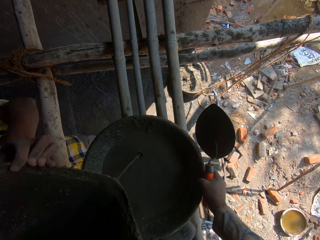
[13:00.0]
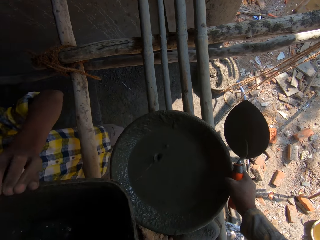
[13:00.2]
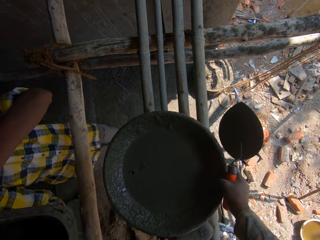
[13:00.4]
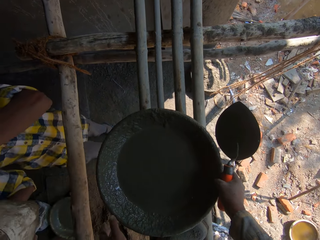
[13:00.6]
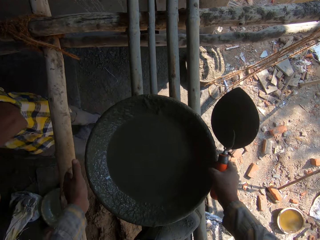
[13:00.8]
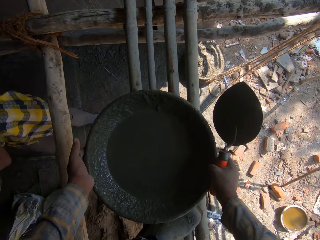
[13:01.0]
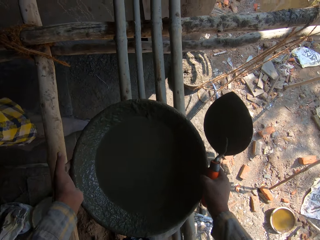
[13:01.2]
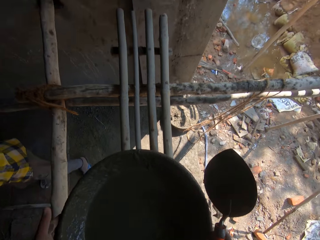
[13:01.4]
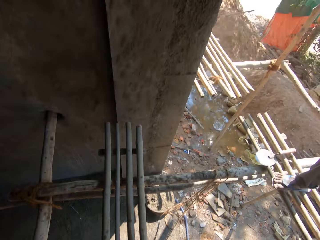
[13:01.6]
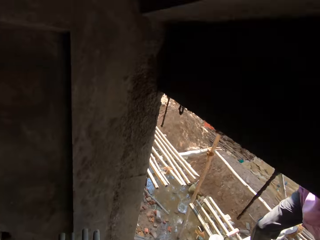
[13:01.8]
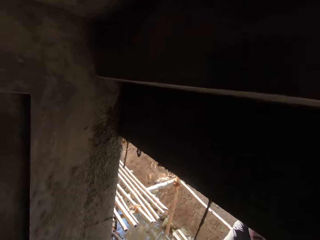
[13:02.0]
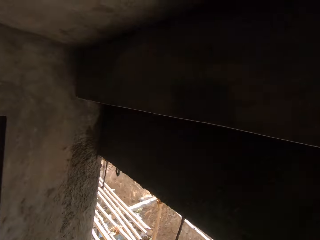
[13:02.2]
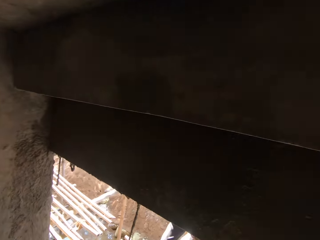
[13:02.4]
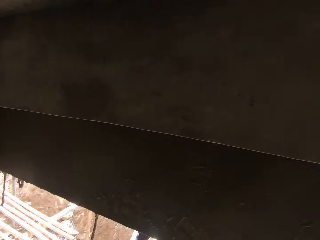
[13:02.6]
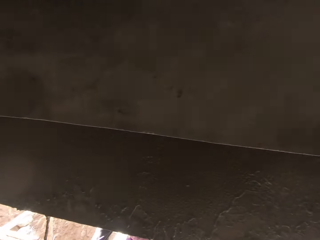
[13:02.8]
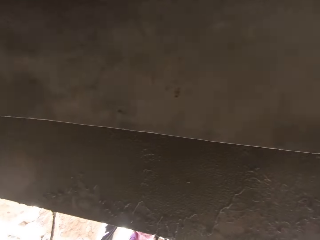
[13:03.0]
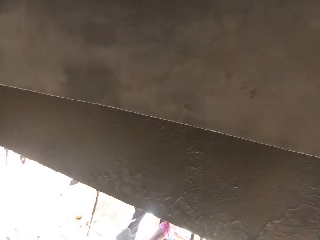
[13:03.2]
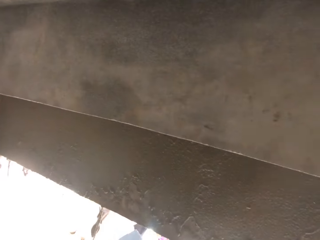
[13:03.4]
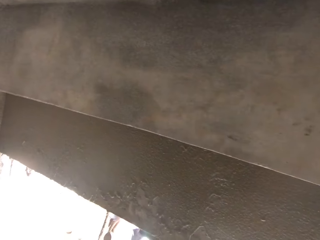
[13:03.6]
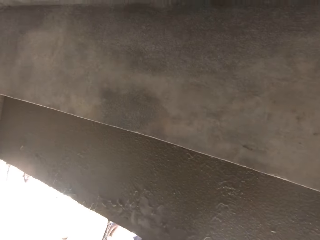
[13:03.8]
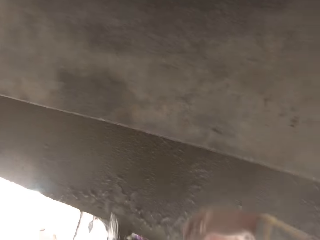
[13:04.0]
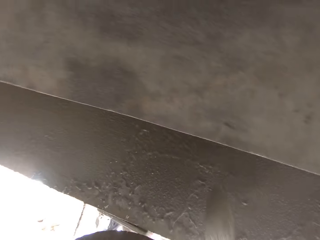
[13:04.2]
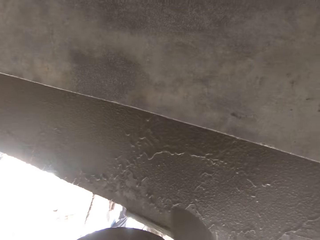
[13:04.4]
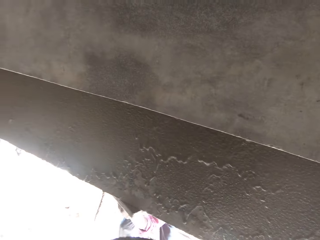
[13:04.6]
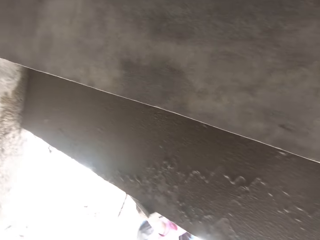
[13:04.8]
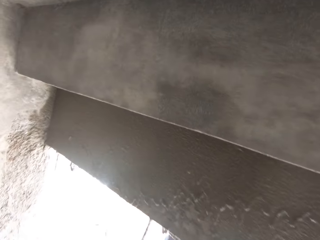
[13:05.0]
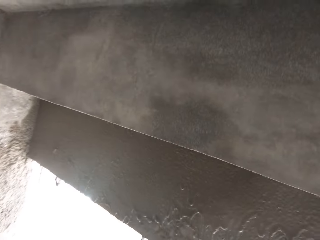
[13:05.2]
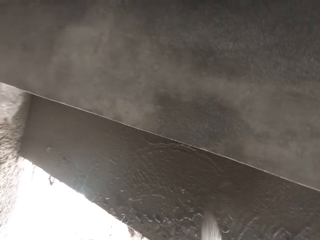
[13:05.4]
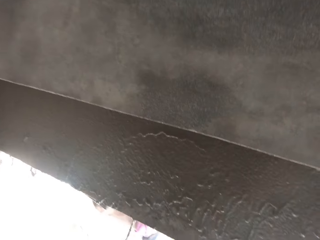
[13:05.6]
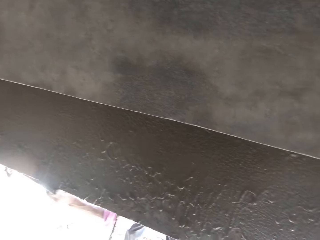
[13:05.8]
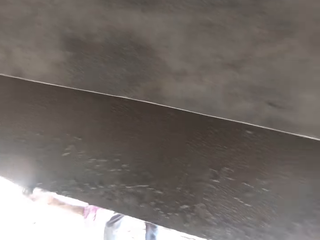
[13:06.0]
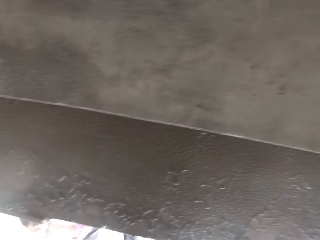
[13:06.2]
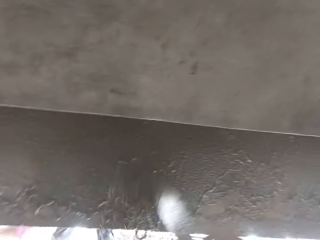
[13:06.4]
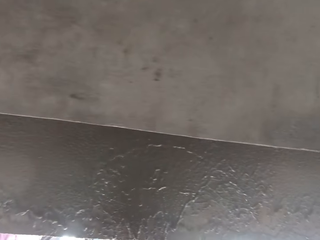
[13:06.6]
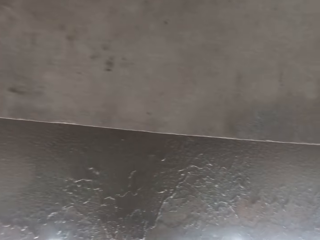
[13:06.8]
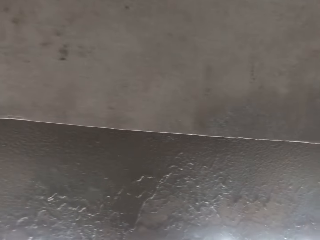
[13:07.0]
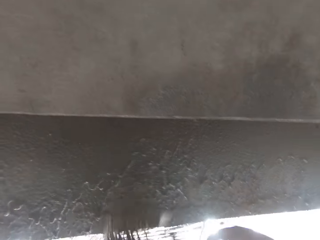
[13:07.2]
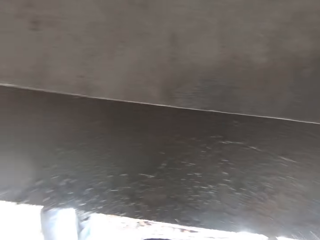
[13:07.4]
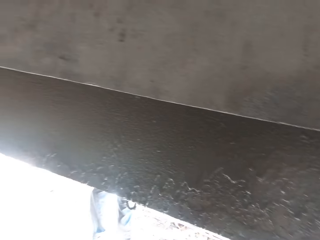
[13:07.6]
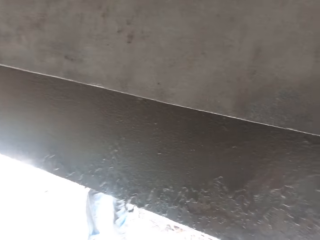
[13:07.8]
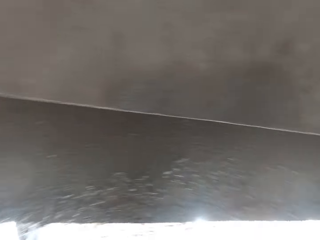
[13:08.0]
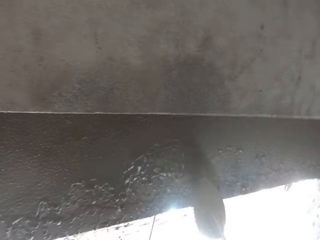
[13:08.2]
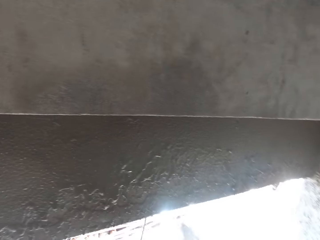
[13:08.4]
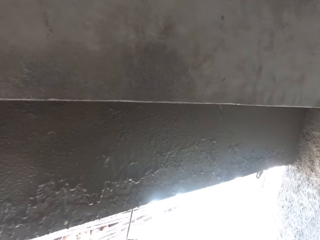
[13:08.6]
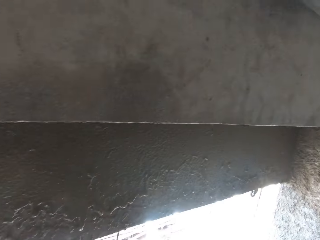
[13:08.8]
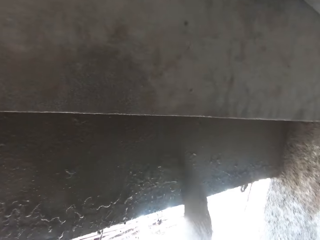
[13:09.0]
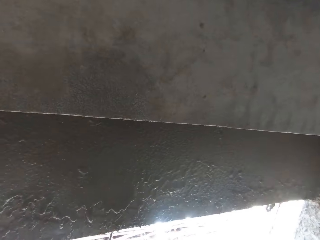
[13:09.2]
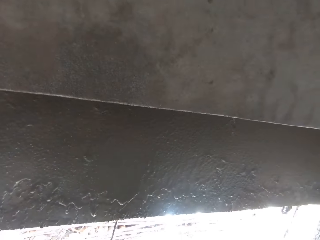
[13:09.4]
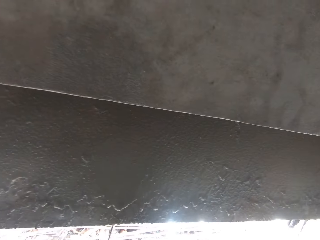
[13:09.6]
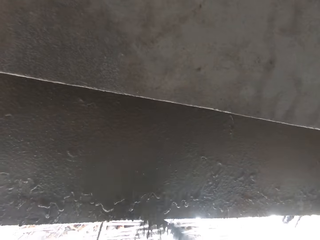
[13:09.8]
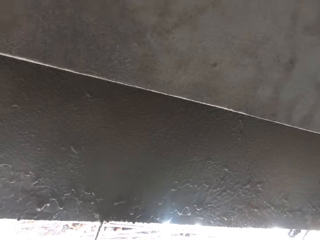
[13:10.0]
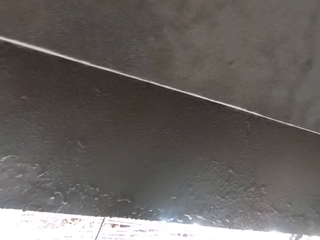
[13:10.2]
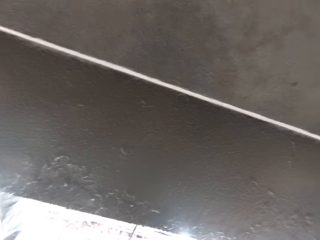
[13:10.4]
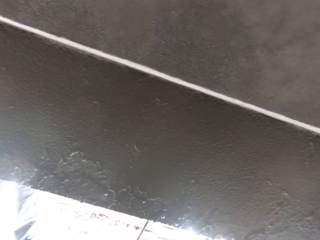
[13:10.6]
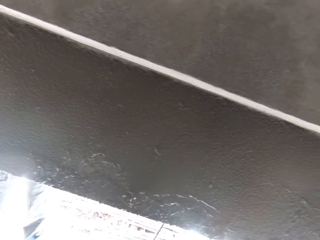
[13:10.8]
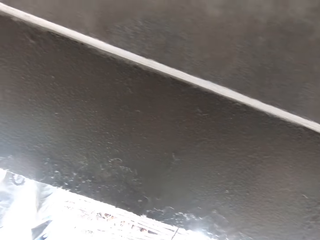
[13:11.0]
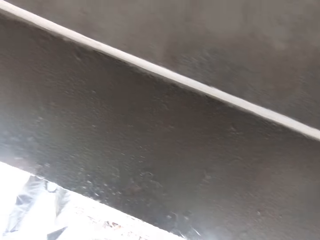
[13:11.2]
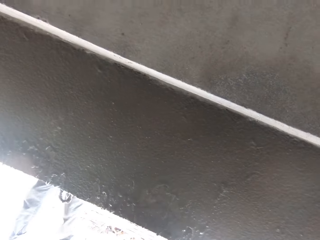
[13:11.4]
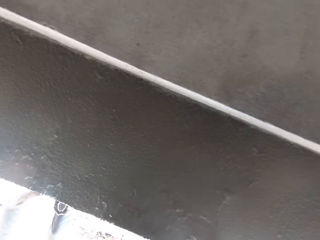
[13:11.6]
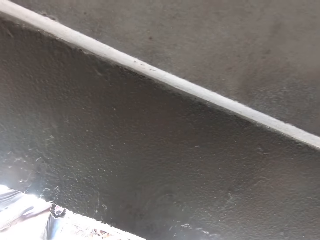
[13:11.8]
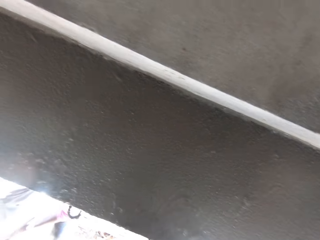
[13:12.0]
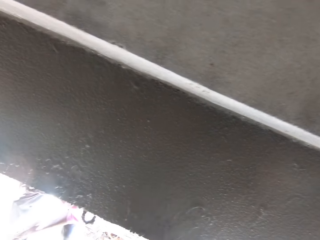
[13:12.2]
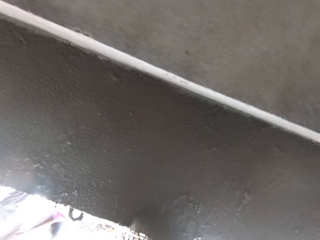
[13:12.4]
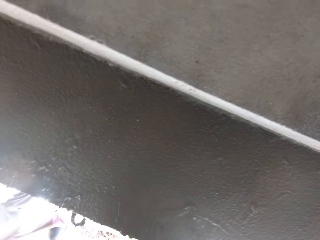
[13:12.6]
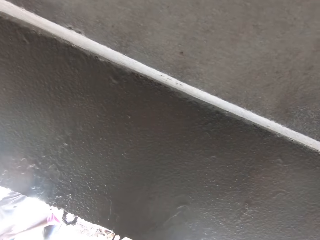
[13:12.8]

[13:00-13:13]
A person takes the bucket back. The camera wearer carries the tray of cement solution. They plaster the wall. They pour cement on the wall. A man smoothens the wall. The camera wearer pours cement on the wall repeatedly.

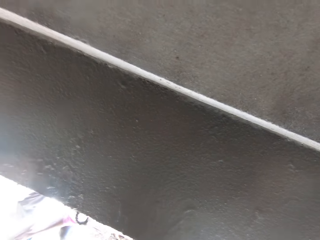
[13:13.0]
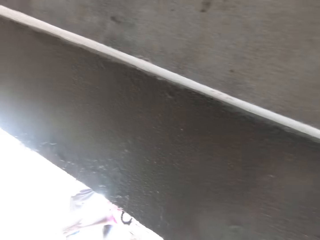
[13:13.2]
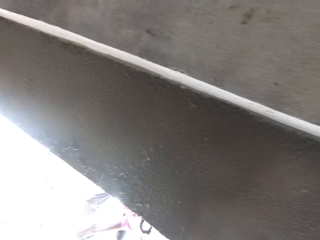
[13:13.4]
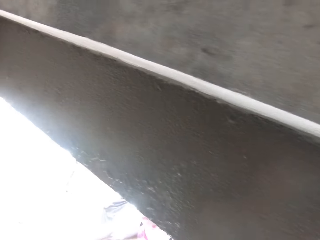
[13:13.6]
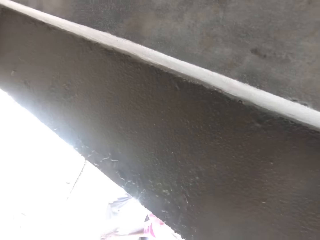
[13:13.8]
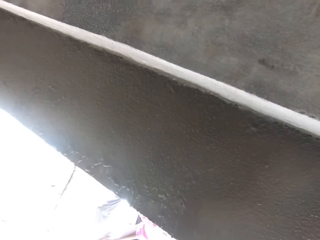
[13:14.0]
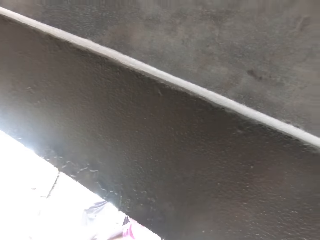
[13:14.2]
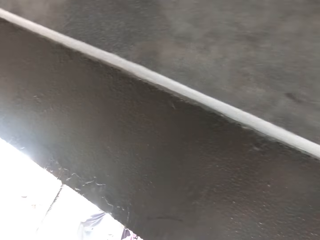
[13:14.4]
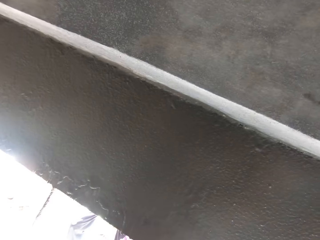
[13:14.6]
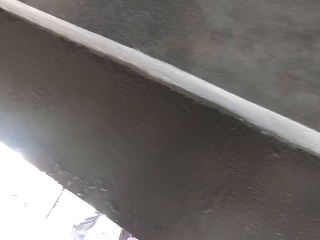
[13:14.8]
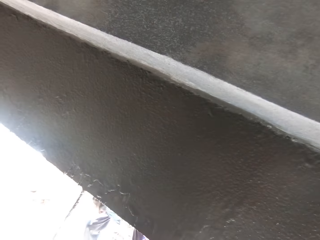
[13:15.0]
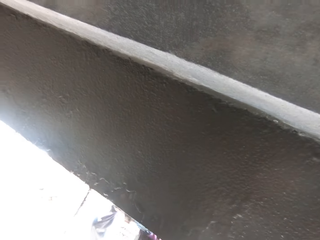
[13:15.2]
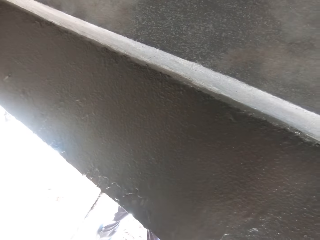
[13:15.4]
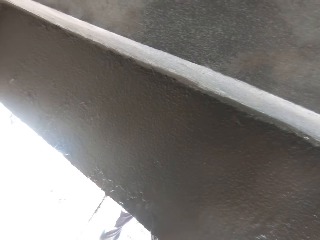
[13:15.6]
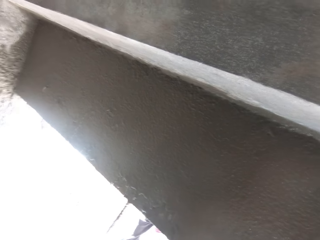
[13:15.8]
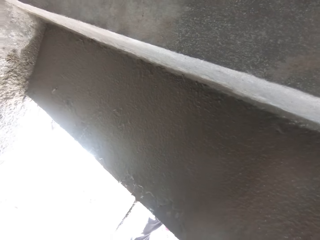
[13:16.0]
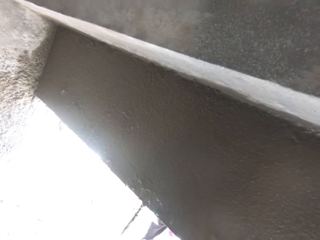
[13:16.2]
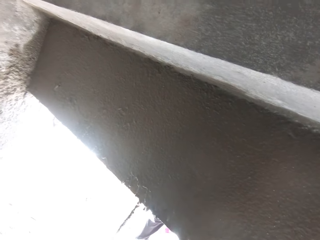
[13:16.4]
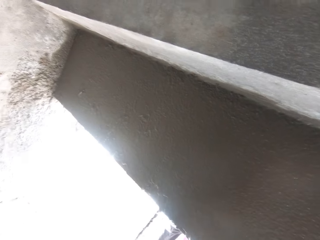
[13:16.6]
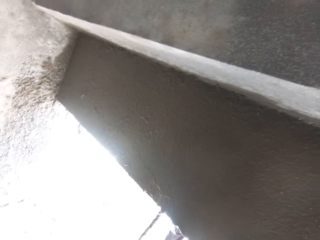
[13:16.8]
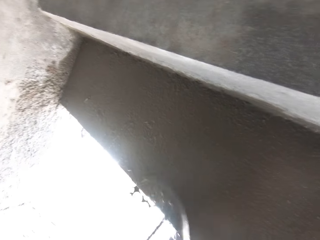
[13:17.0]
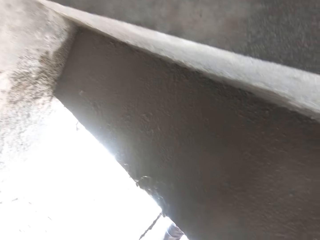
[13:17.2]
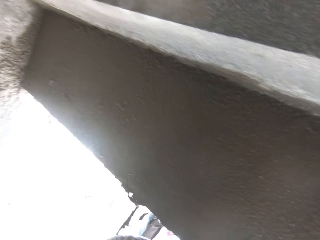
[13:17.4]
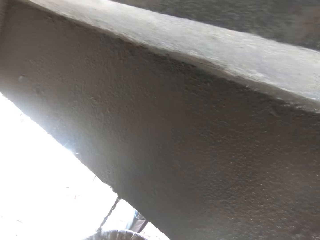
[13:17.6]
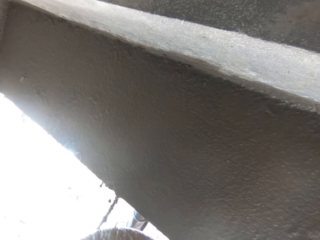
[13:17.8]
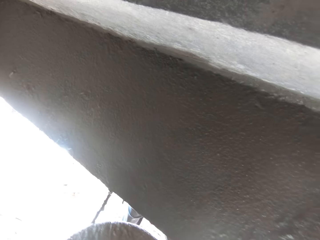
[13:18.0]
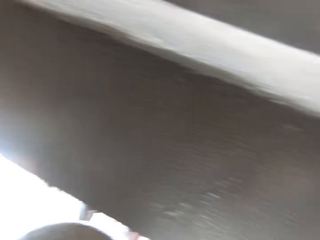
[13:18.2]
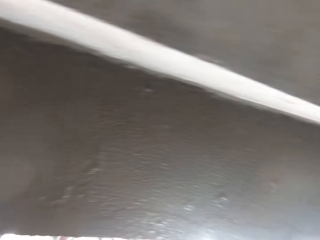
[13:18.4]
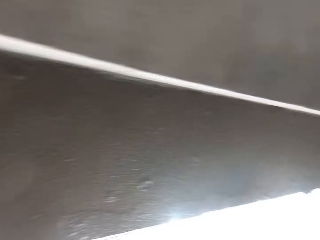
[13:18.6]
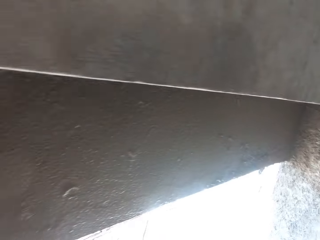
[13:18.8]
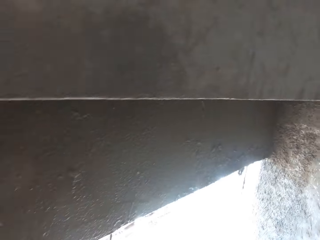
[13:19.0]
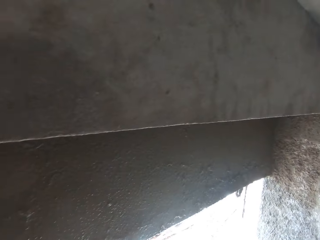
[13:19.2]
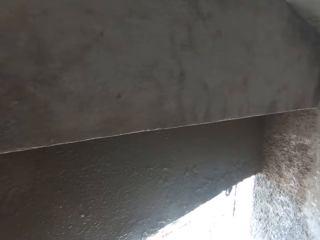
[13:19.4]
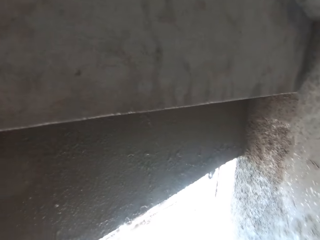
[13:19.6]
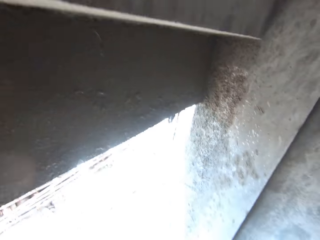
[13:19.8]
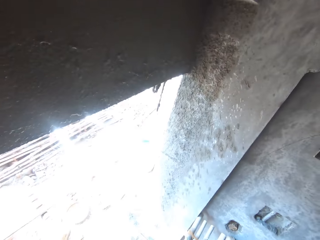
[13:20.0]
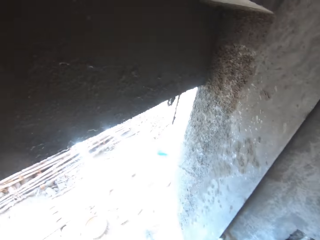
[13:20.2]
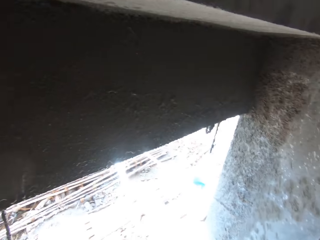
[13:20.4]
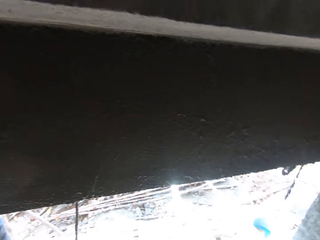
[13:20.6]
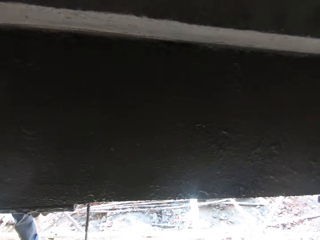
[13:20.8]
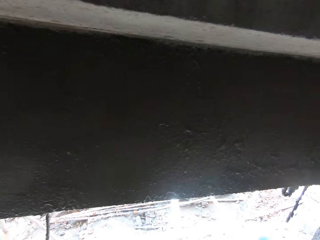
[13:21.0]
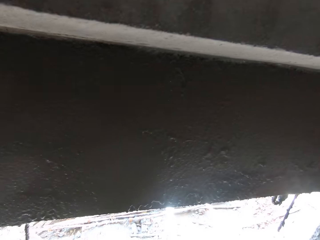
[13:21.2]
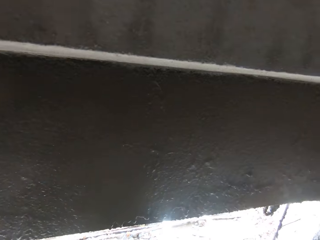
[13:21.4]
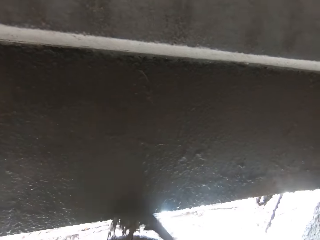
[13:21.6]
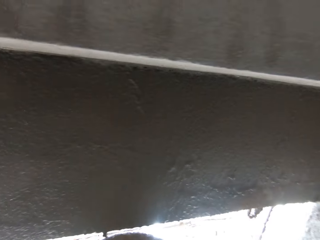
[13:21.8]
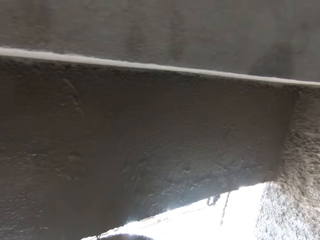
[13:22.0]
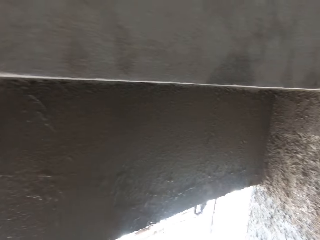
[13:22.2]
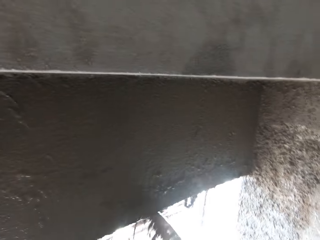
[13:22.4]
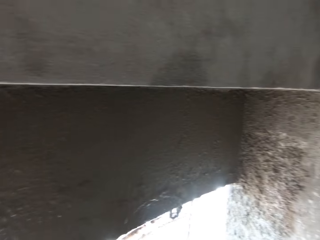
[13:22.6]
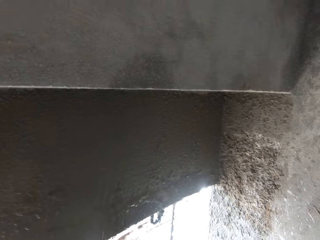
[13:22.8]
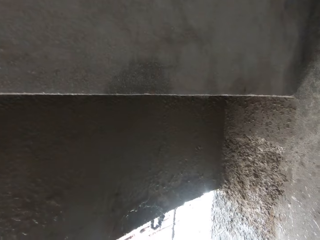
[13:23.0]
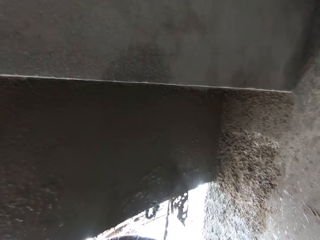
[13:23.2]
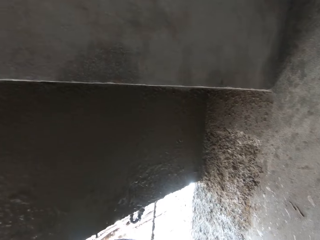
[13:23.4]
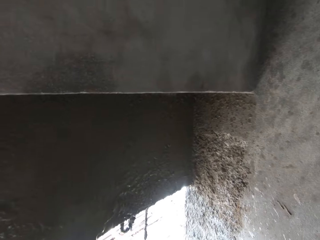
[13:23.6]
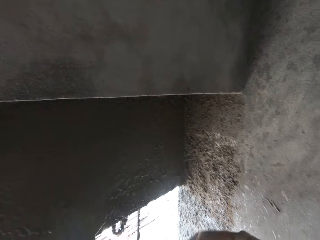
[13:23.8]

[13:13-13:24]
A person holds the trowel. The camera wearer pours cement on the wall repeatedly.
